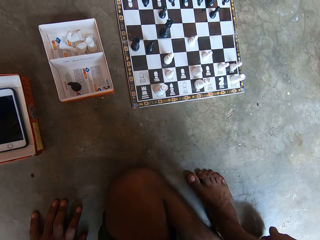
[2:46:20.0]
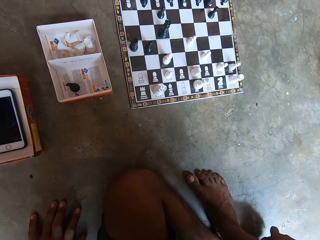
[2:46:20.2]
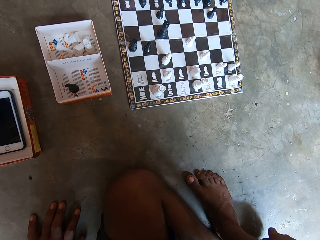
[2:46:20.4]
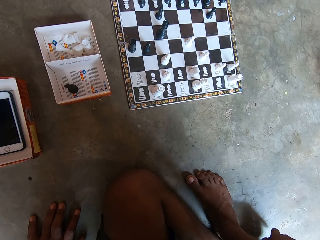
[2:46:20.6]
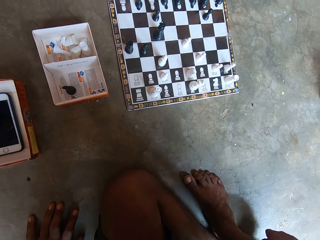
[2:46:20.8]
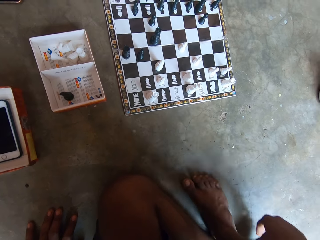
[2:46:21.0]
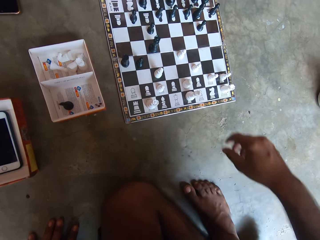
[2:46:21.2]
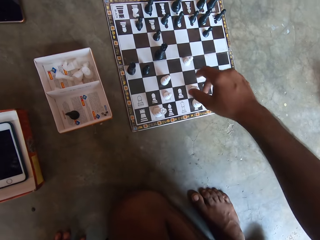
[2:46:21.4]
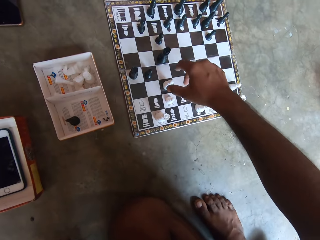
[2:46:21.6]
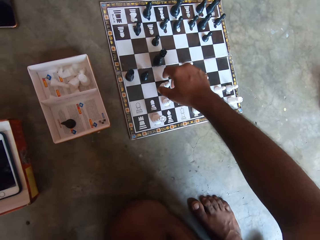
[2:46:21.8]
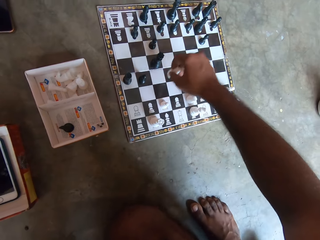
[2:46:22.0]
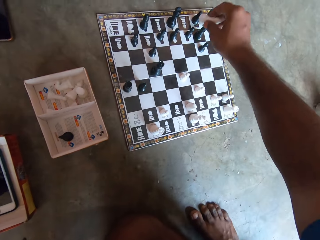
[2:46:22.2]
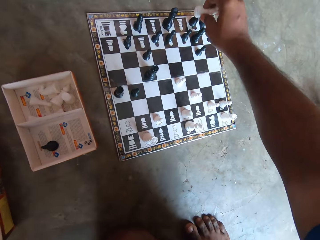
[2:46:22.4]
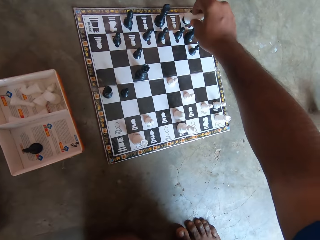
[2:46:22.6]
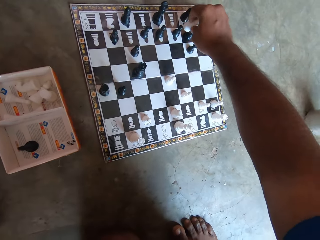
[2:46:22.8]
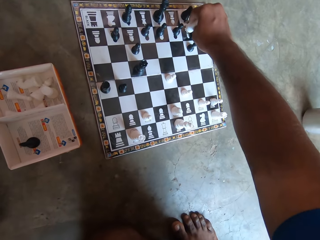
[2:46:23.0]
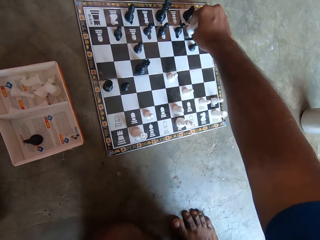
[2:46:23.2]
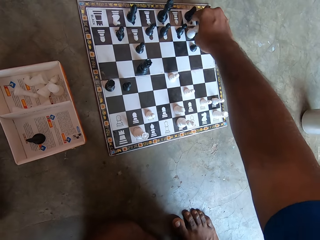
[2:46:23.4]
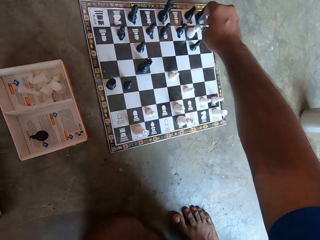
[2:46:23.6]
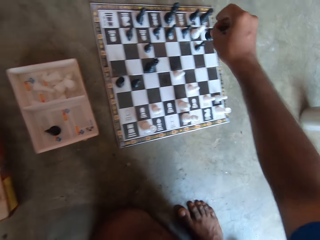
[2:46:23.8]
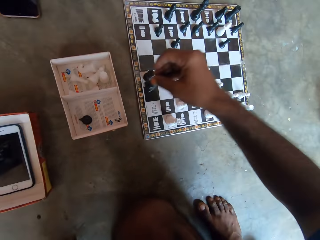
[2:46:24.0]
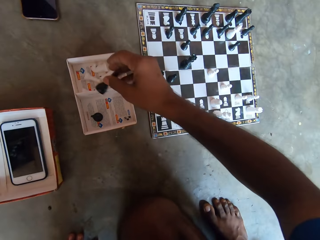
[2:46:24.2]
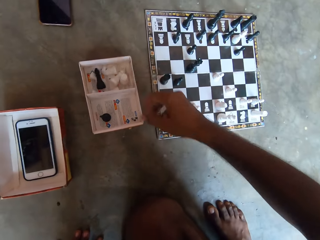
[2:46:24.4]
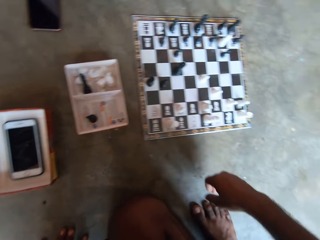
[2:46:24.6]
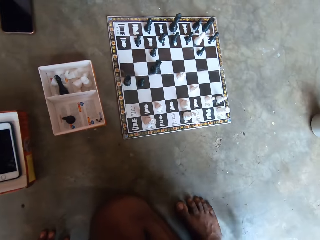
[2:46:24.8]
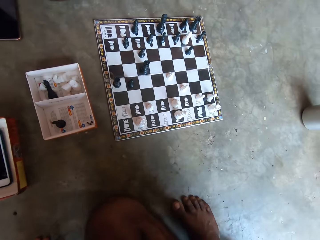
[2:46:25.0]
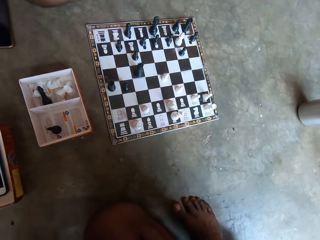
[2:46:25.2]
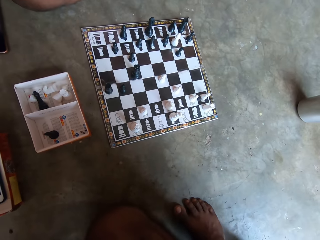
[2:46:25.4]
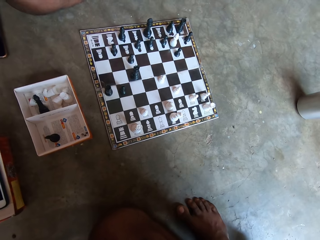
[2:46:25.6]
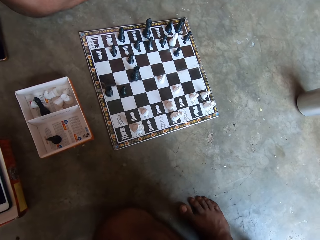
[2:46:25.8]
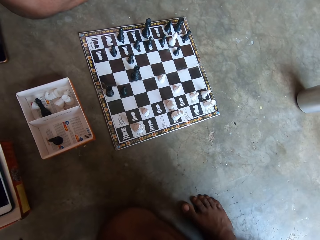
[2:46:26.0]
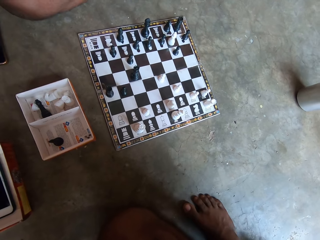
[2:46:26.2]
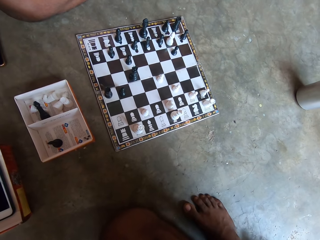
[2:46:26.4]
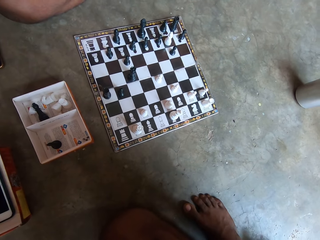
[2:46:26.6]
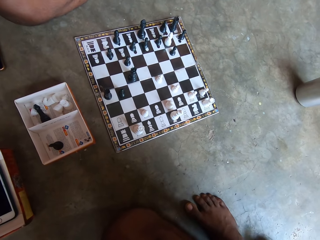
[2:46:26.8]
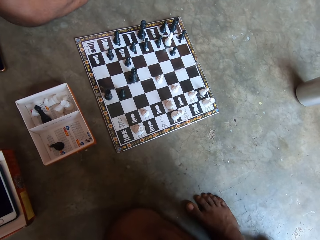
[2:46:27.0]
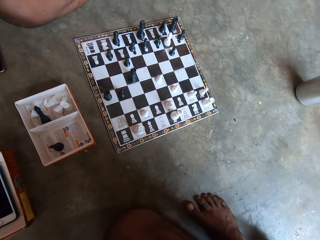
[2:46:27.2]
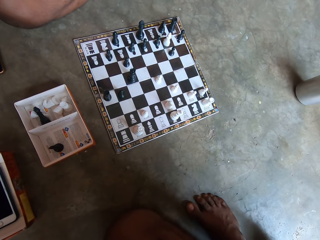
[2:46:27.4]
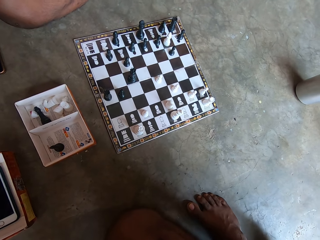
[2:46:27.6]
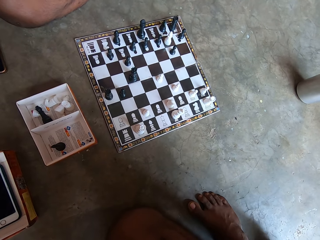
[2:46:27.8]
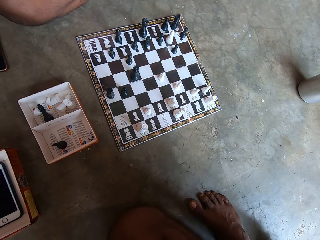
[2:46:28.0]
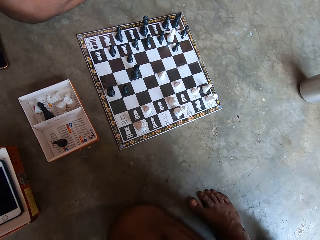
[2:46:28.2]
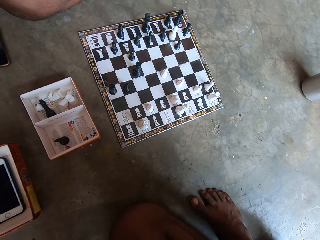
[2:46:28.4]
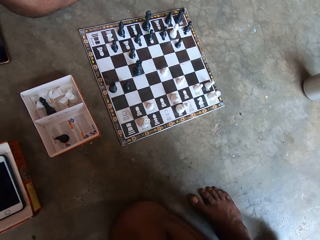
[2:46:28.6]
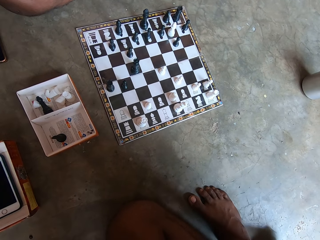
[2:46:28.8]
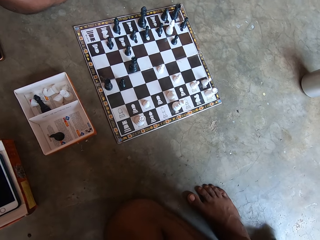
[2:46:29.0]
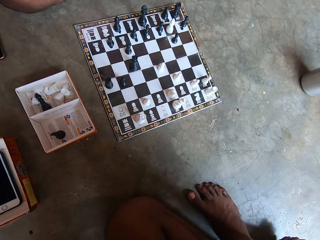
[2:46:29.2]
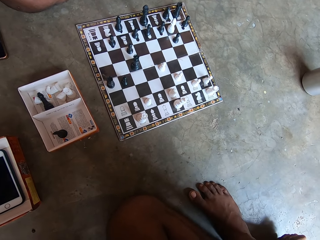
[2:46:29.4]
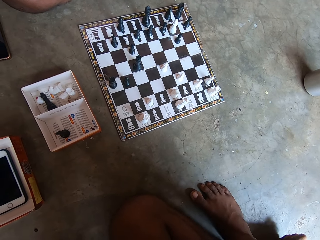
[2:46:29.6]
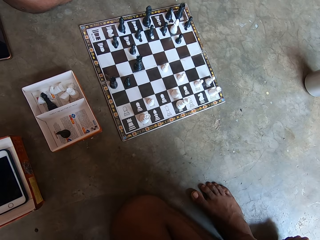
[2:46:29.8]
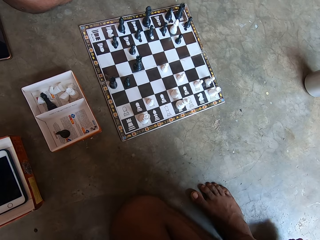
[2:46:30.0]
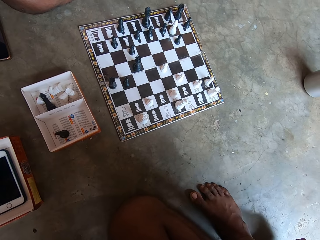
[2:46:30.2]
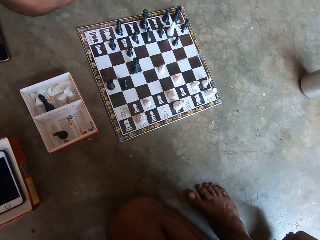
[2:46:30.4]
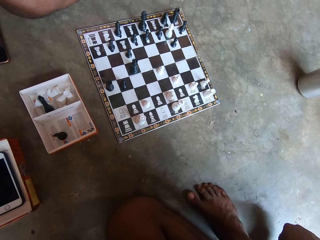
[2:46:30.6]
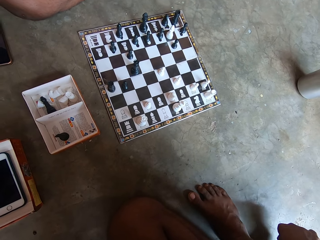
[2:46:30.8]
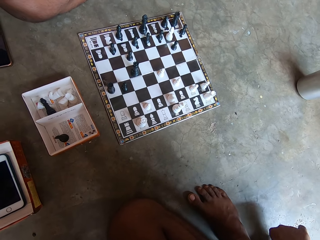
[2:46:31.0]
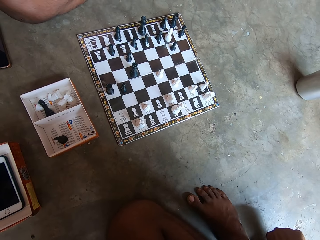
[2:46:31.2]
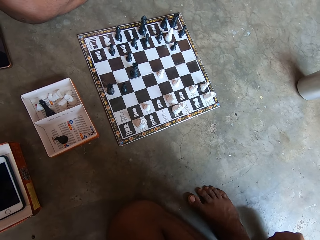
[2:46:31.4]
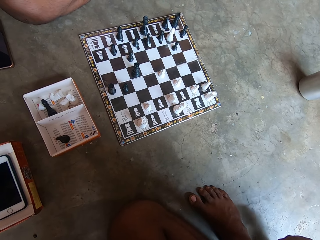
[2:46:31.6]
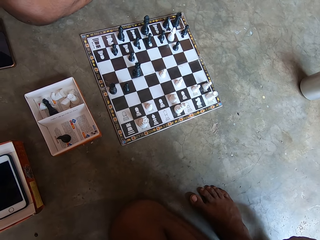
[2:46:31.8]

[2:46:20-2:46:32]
The camera wearer moves a chess piece on a chess board on the floor. They drop the chess piece in the box. They look at the chess game with a man.

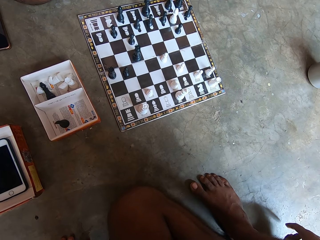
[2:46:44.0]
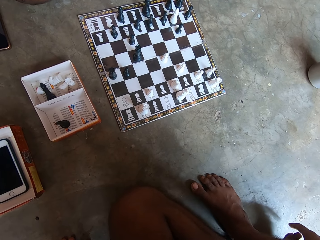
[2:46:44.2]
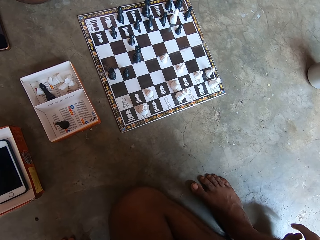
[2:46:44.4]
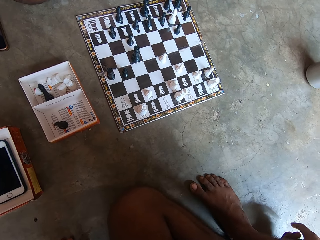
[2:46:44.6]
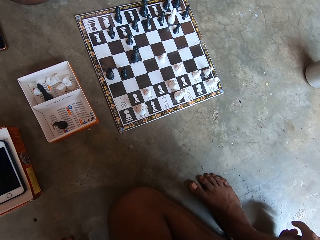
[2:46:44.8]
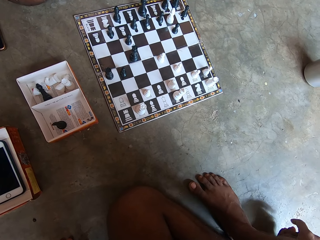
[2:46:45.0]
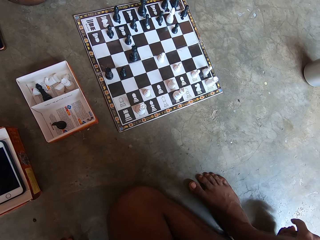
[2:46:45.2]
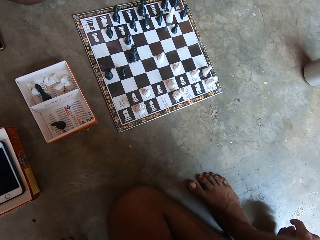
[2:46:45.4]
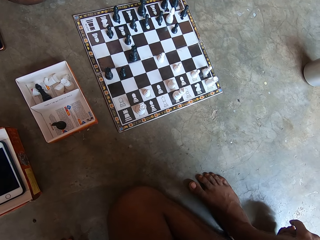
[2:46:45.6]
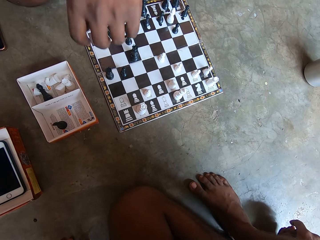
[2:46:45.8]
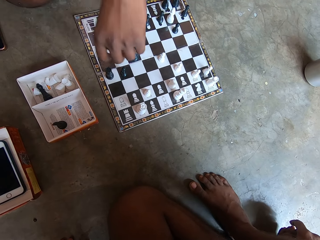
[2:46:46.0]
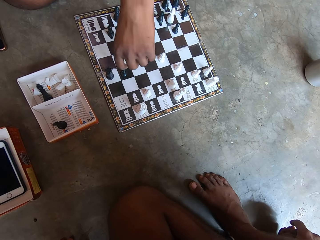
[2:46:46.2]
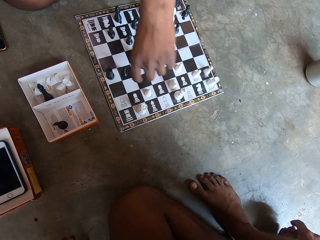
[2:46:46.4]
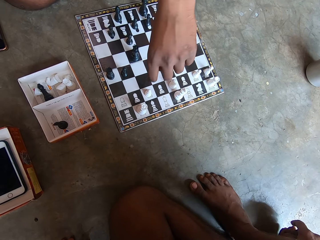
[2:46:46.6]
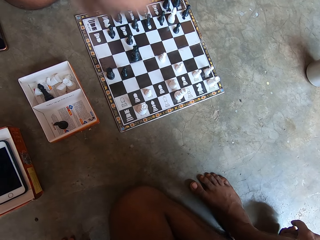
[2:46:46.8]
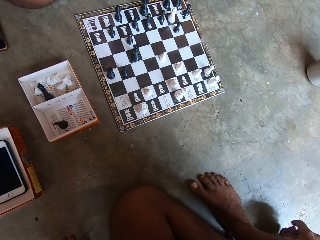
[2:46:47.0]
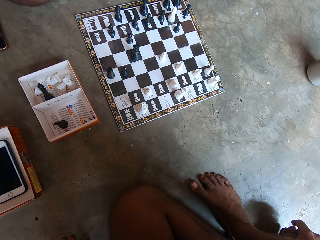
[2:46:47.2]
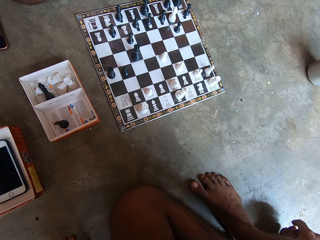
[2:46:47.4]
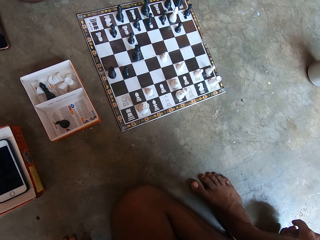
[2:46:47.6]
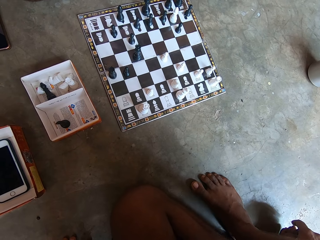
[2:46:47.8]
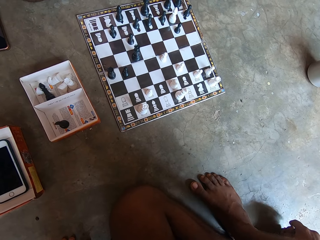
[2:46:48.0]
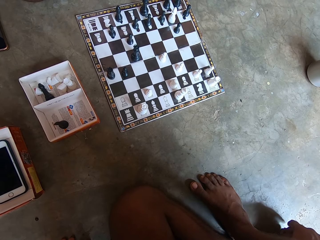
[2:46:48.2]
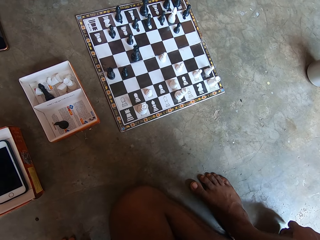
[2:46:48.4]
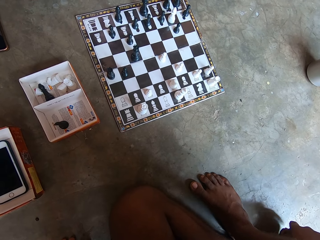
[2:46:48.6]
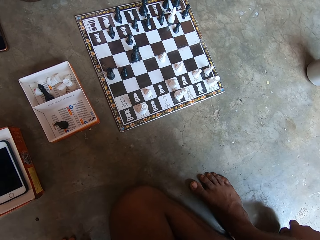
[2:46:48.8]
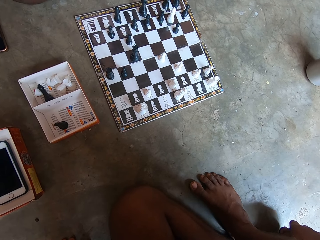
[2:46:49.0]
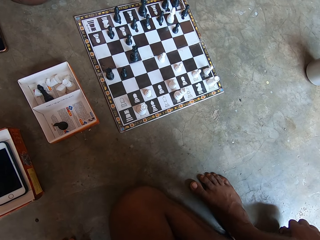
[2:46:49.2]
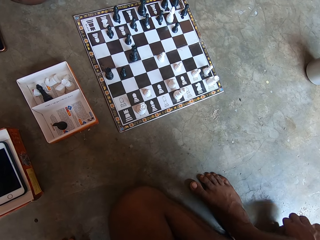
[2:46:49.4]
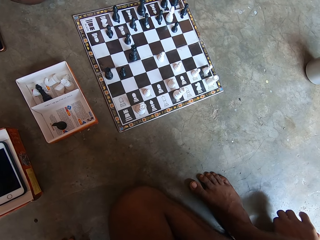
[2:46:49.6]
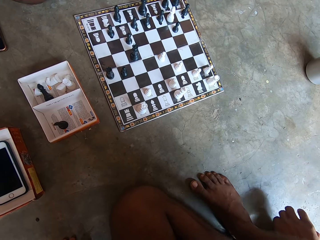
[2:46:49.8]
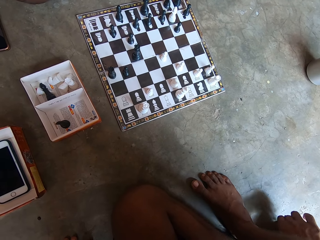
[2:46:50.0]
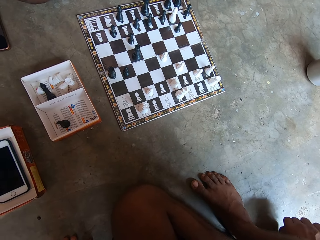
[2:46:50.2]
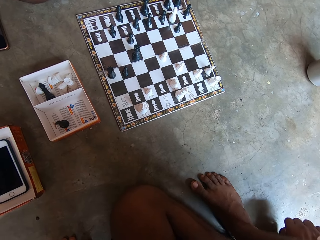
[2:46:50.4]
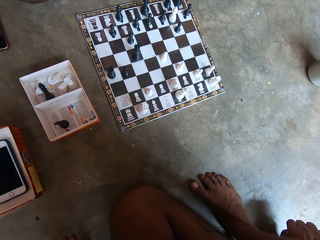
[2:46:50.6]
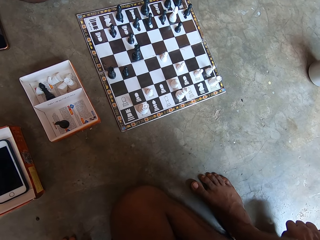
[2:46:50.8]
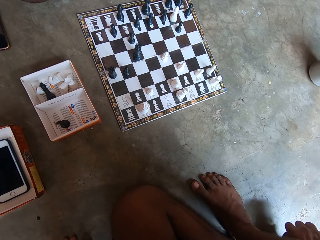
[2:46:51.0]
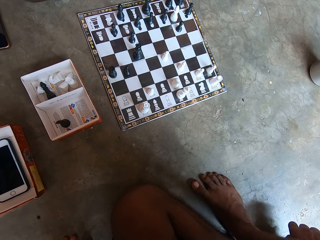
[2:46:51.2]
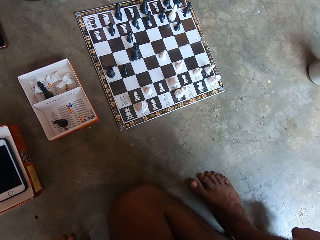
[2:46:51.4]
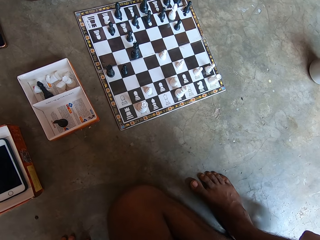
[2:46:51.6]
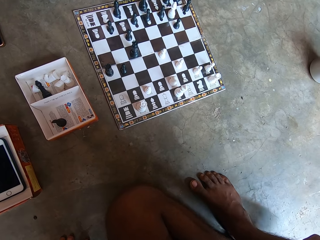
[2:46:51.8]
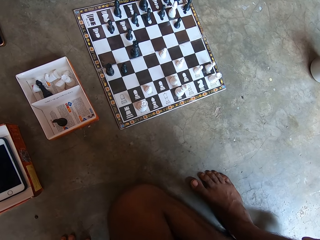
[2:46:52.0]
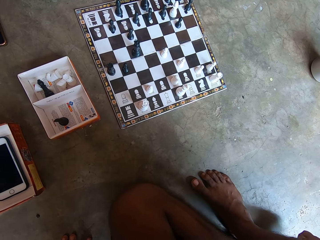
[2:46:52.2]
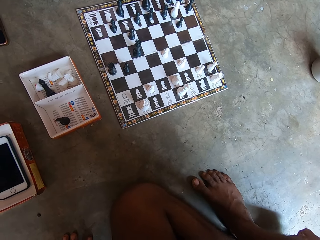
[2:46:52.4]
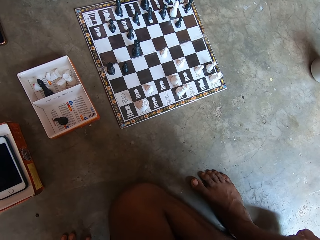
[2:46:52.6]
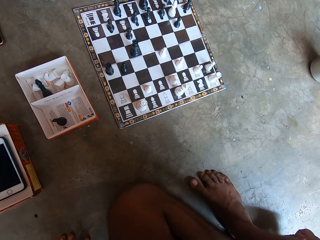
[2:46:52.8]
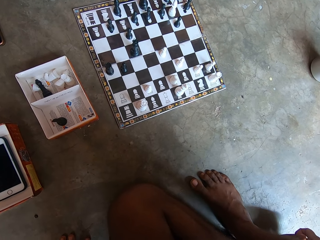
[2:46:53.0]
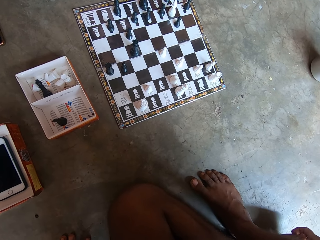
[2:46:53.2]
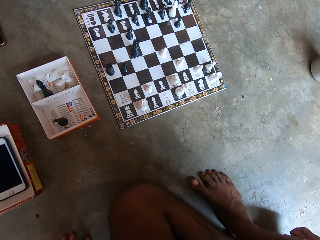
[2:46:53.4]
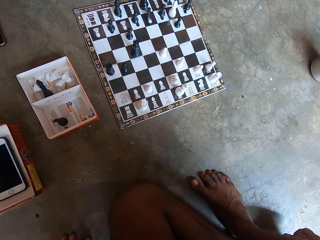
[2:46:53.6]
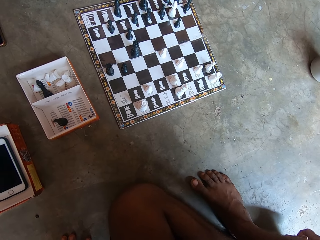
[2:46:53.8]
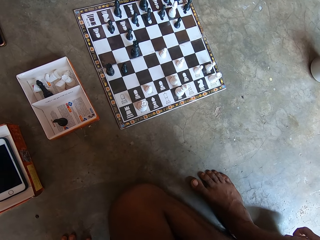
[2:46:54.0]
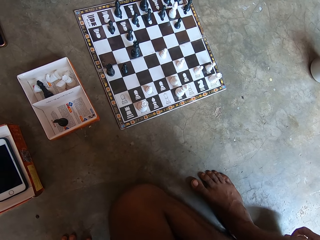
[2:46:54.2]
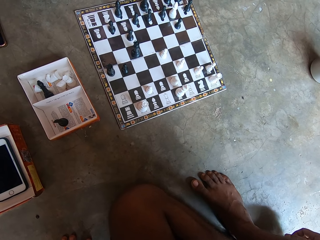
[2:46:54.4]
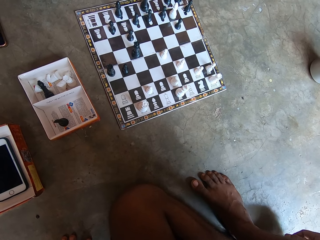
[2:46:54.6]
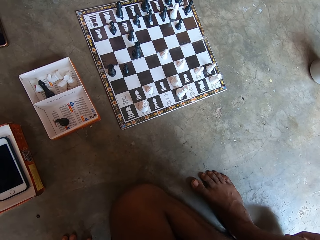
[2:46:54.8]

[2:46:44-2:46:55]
A man touches the chess piece. The camera wearer looks at the chess game with the man.
